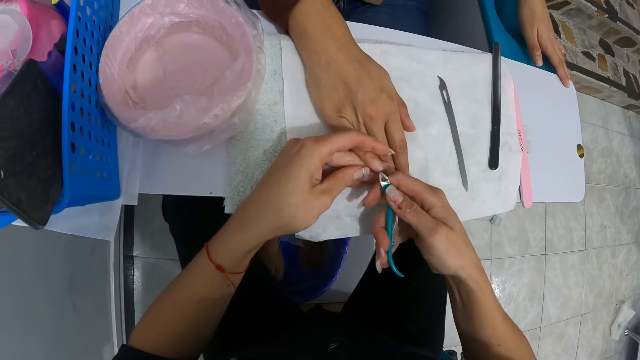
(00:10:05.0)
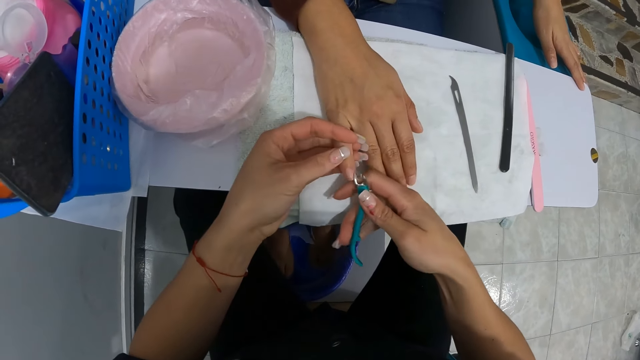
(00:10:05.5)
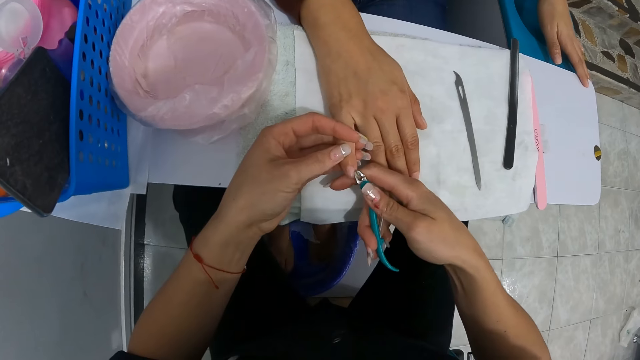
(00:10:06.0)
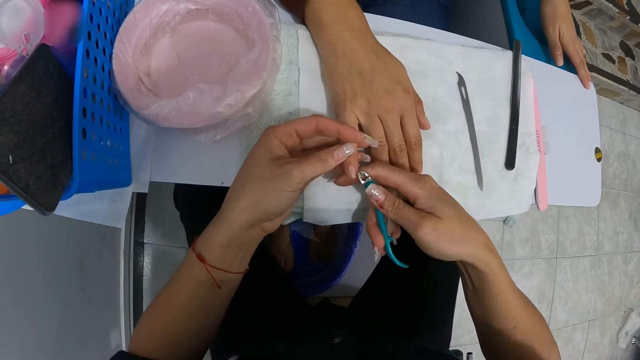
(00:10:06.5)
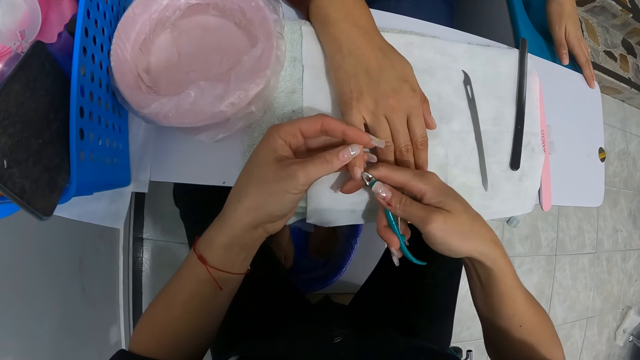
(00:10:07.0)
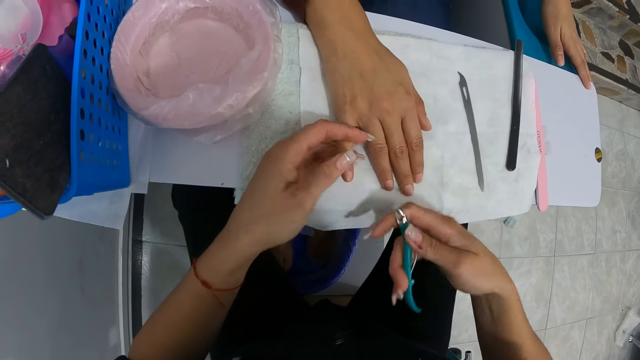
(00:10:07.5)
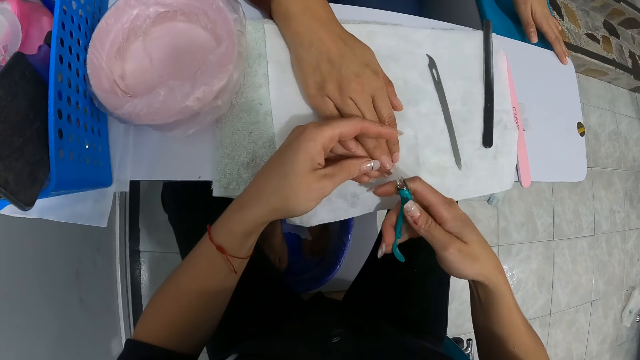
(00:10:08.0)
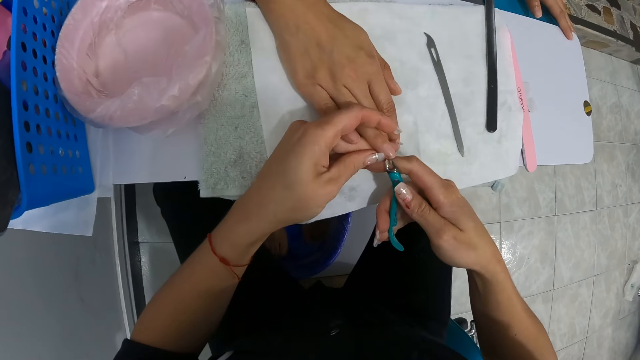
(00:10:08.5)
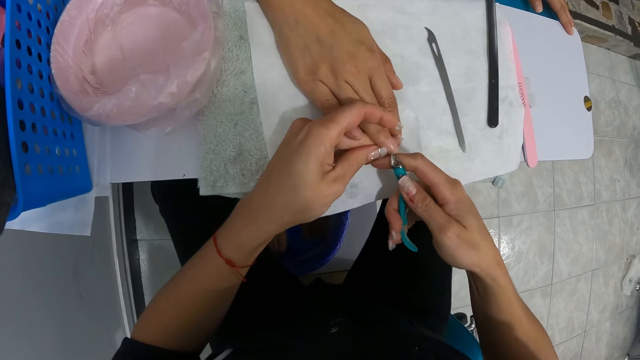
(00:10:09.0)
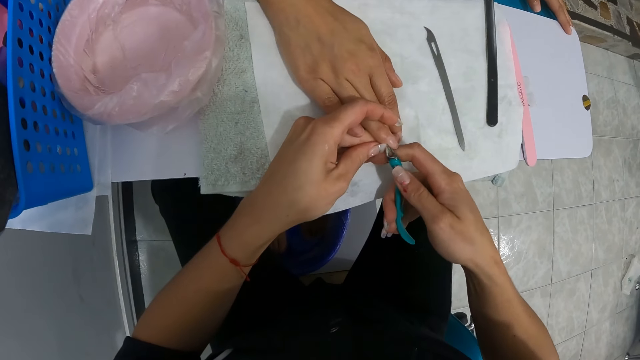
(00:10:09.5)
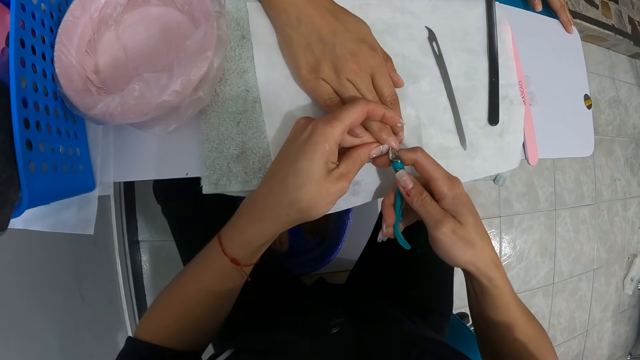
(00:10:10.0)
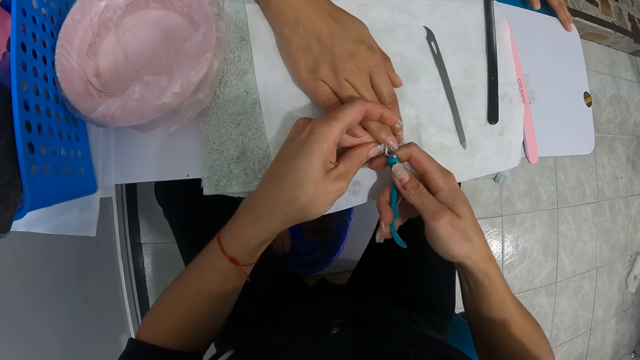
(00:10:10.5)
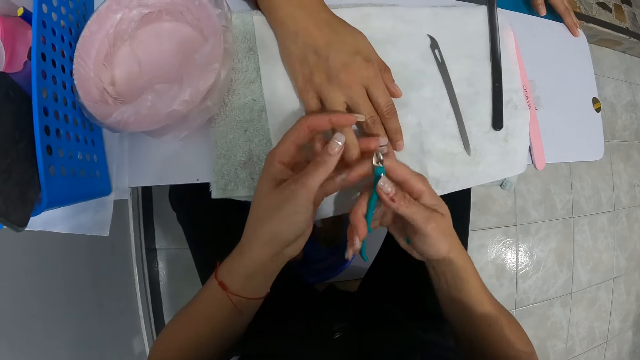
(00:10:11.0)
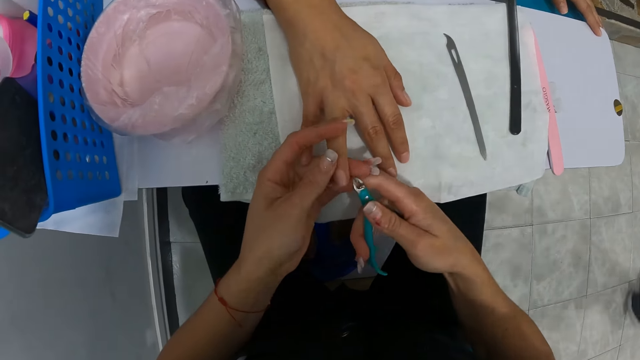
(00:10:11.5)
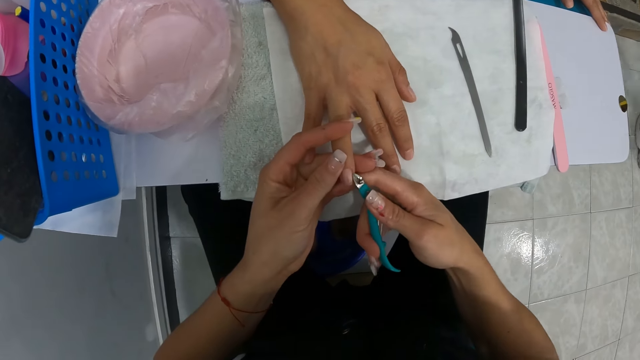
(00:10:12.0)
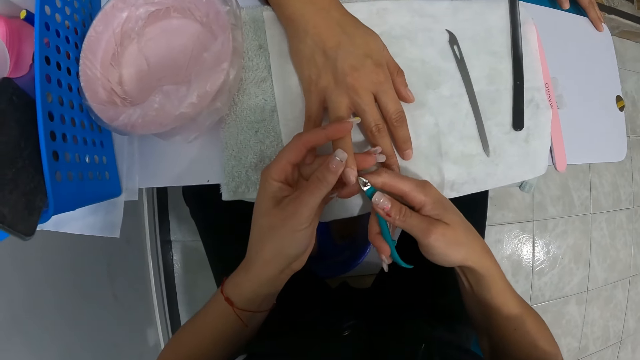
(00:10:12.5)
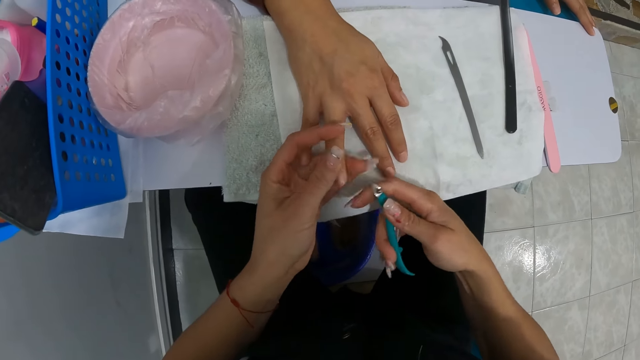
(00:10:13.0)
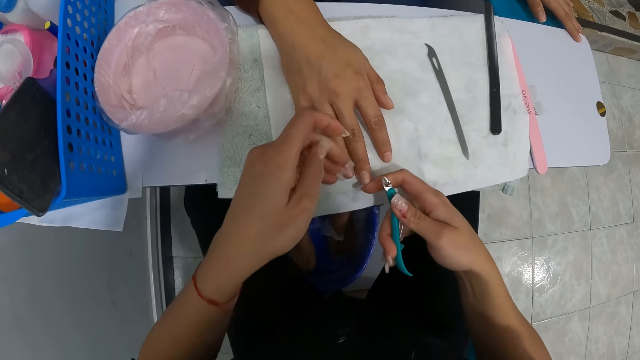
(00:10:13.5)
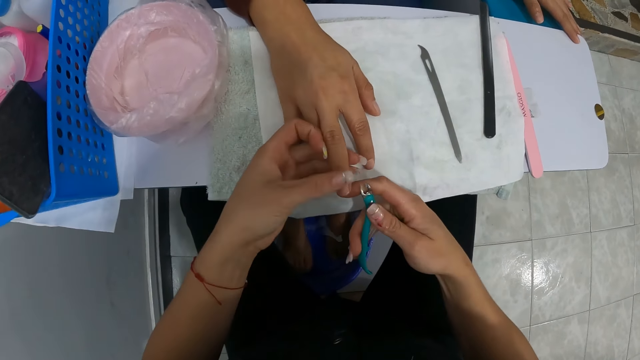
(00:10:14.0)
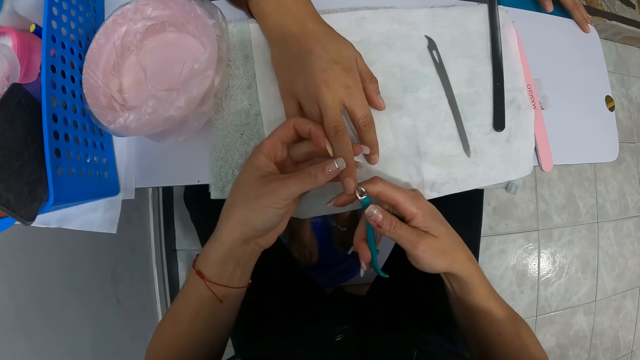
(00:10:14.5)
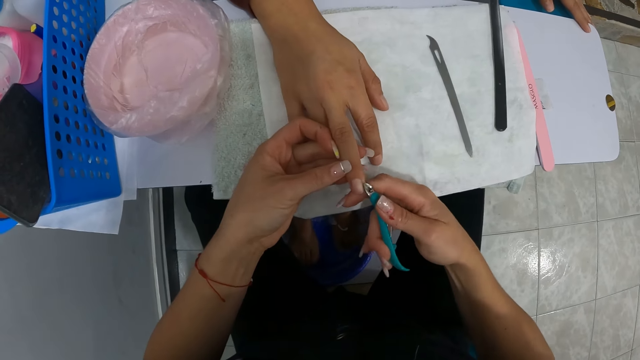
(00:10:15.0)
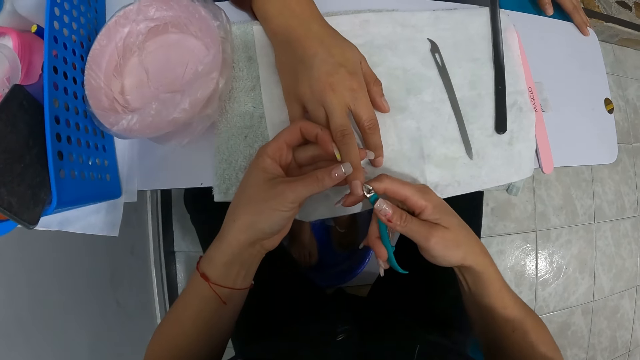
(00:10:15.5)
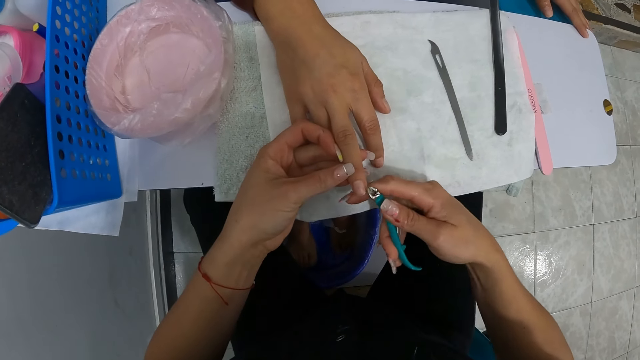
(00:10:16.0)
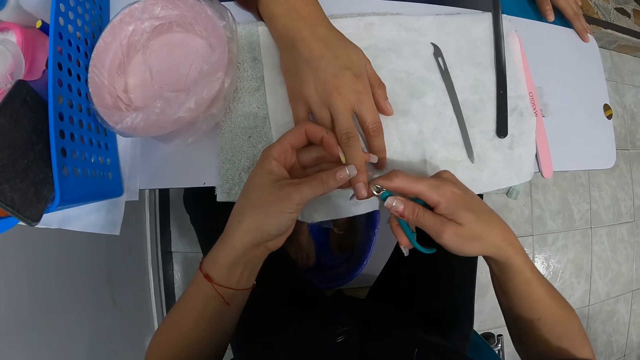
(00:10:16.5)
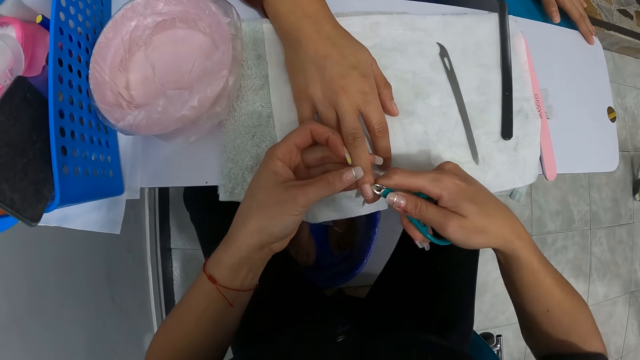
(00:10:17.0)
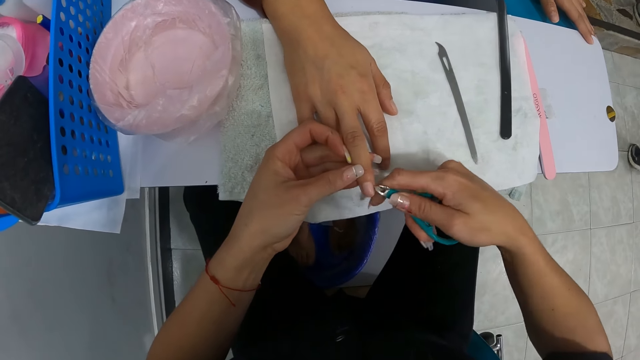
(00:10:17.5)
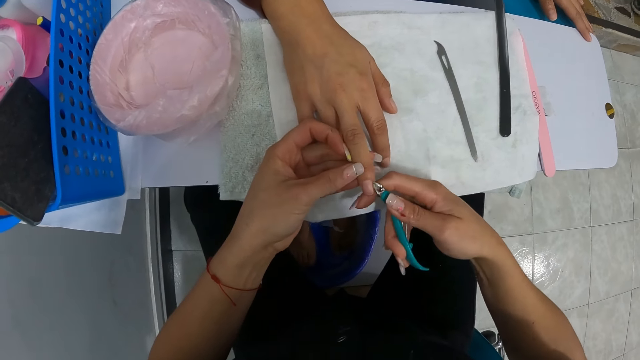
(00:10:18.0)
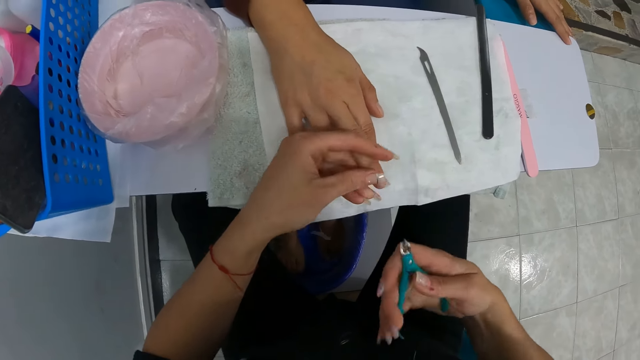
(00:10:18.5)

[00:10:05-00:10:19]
The camera wearer holds the right ring finger of the woman with her left hand. She trims the cuticles on the right ring finger of the woman with the nail scissors in her right hand. She cleans the right ring finger of the woman with both hands. She trims the cuticles on the right ring finger of the woman with the nail scissors in her right hand. She lifts the right middle finger of the woman with her right hand. She holds the right middle finger of the woman with her left hand. She cleans the right middle finger of the woman with her thumb. She trims the cuticles on the right middle finger of the woman with the nail scissors in her right hand.

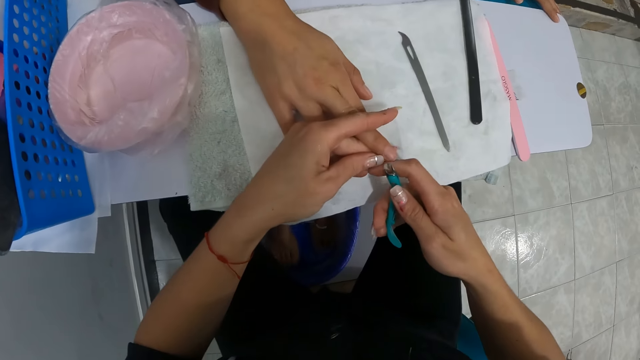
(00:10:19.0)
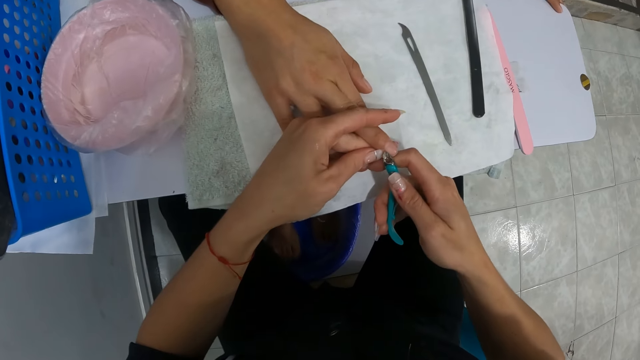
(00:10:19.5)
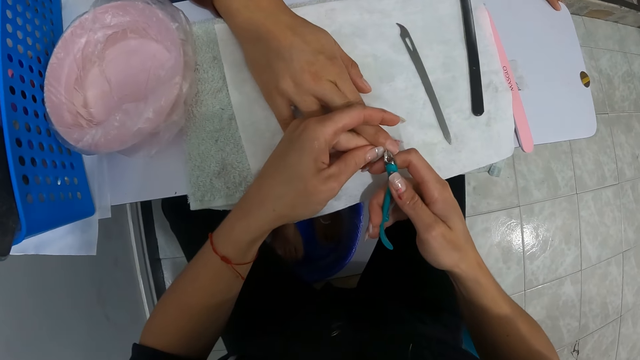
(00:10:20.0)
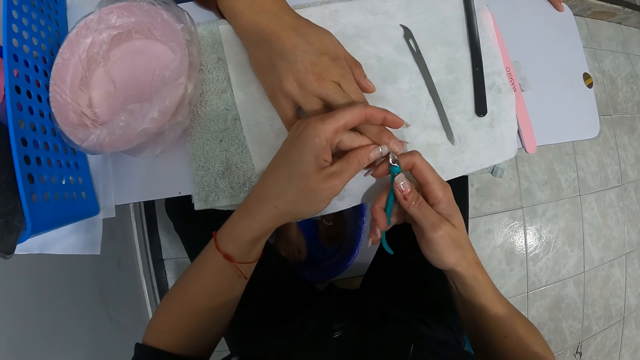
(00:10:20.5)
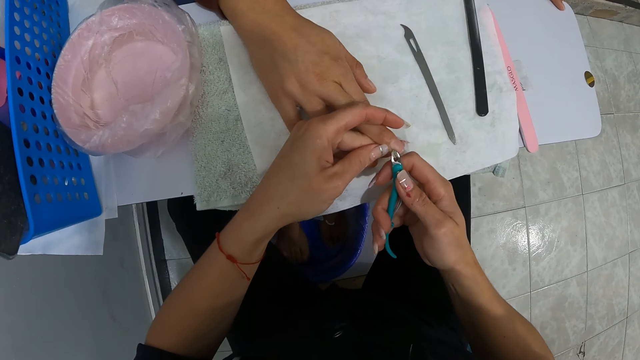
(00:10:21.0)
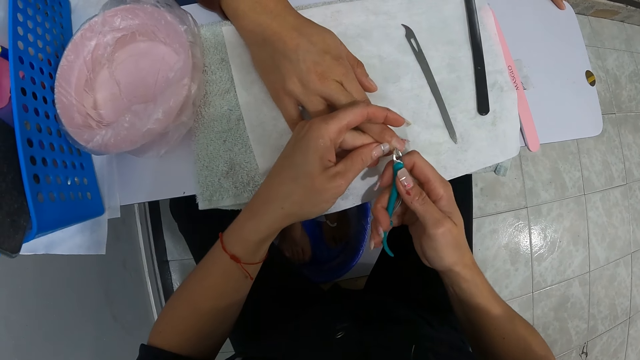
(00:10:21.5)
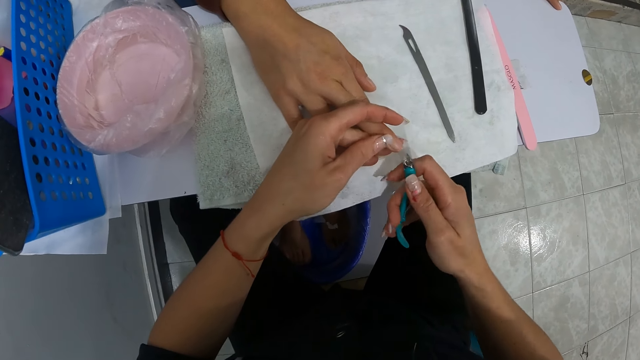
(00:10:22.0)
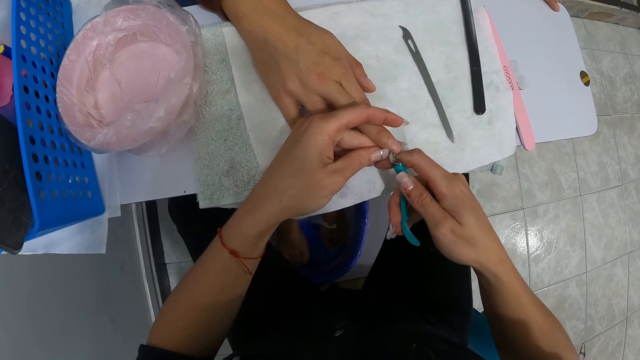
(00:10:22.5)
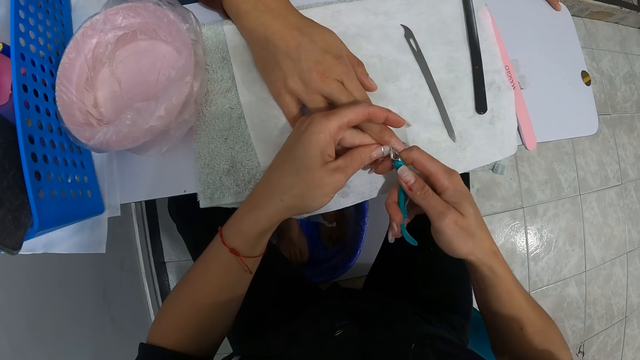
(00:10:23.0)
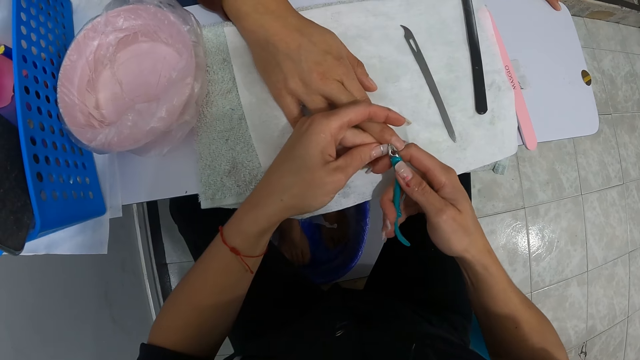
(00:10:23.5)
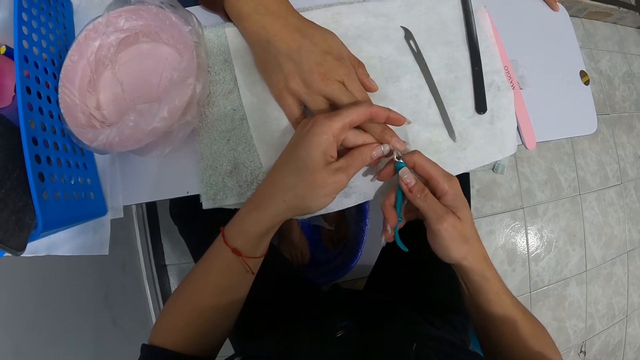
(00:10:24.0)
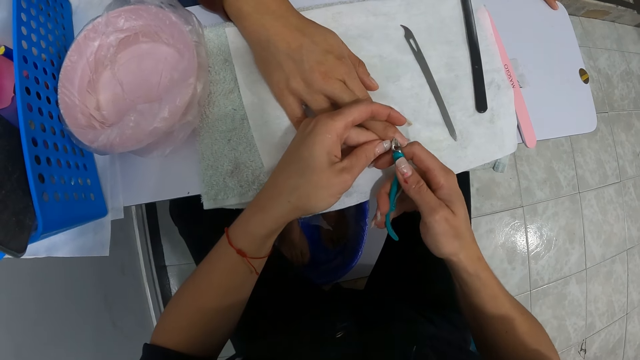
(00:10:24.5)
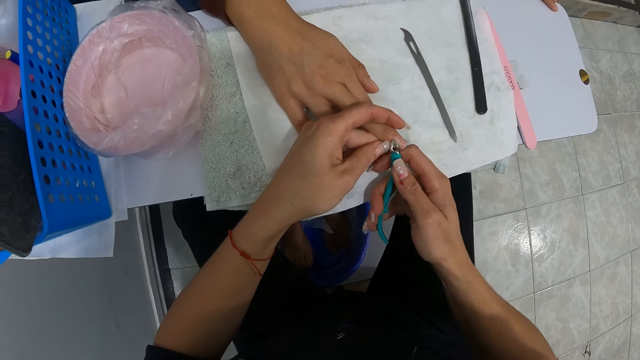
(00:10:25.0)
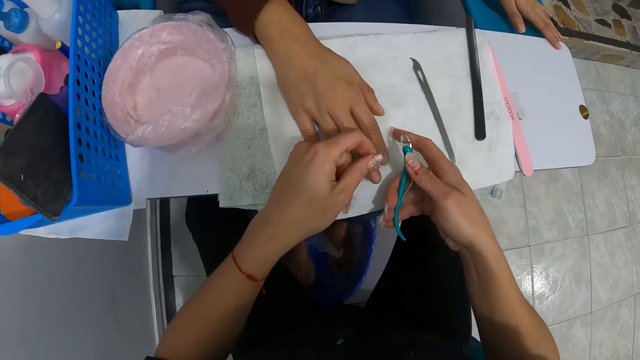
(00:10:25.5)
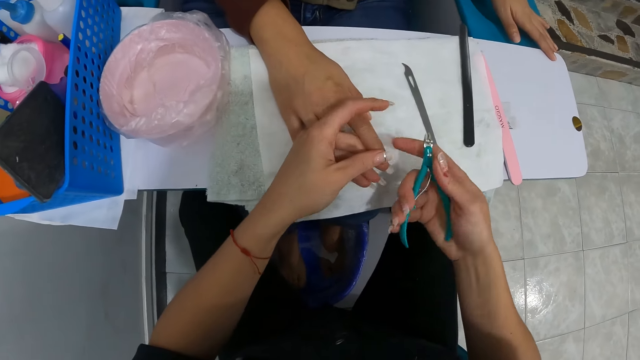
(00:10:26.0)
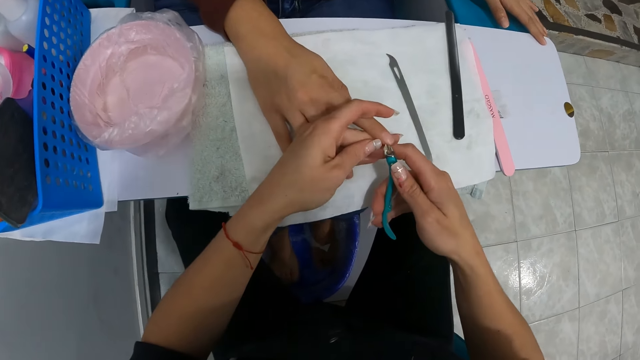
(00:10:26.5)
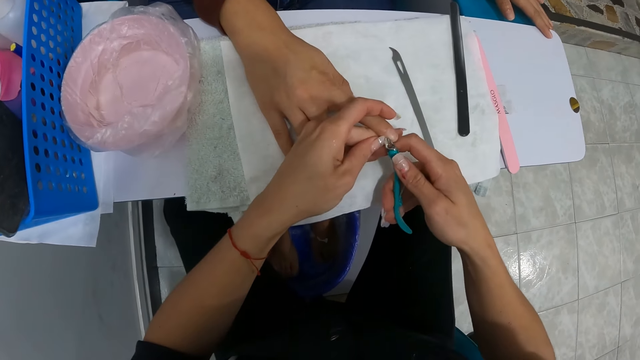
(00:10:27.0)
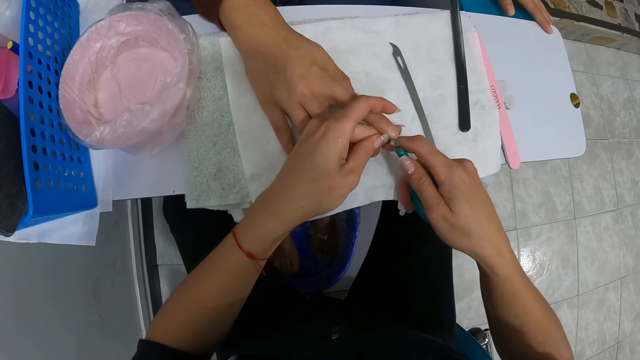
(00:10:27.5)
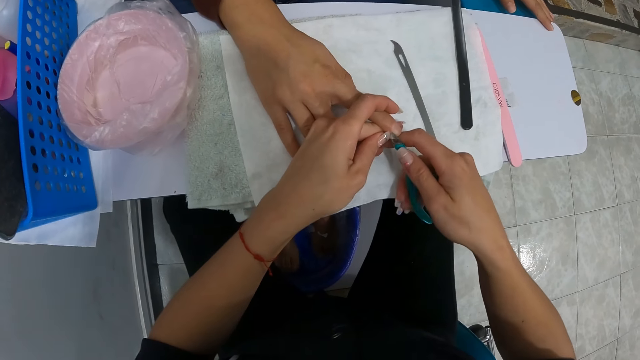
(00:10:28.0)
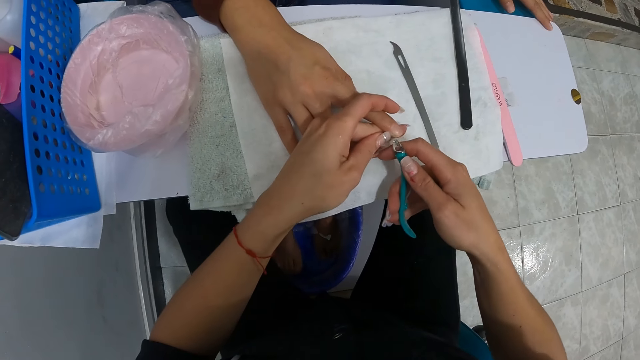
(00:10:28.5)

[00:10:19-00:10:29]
The camera wearer lifts the right index finger of the woman with her right hand. She holds the right index finger of the woman with her left hand. She trims the cuticles on the right index finger of the woman with the nail scissors in her right hand.
